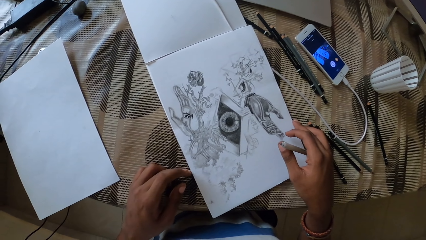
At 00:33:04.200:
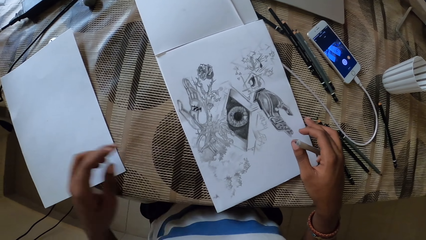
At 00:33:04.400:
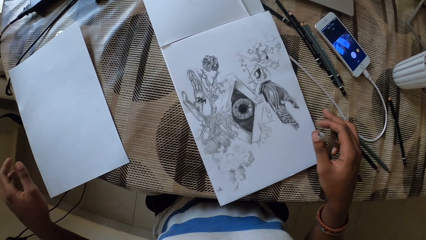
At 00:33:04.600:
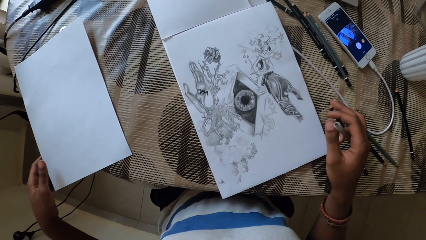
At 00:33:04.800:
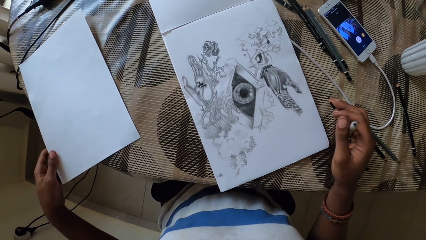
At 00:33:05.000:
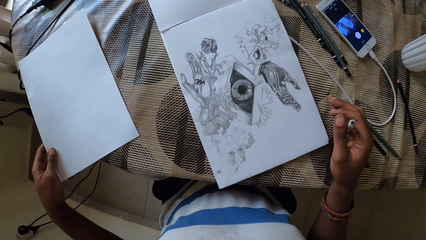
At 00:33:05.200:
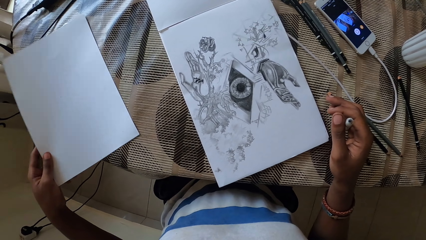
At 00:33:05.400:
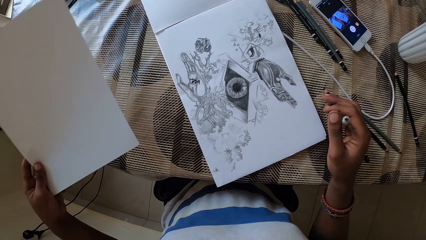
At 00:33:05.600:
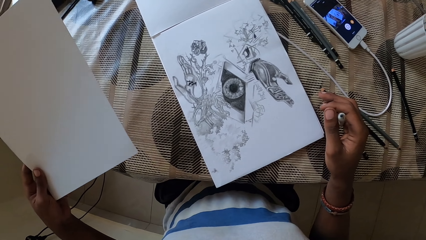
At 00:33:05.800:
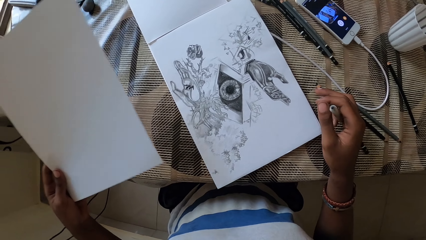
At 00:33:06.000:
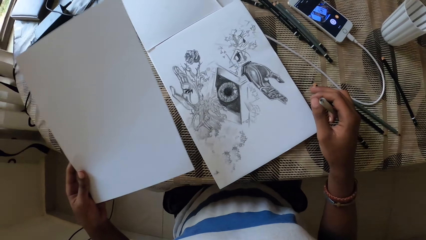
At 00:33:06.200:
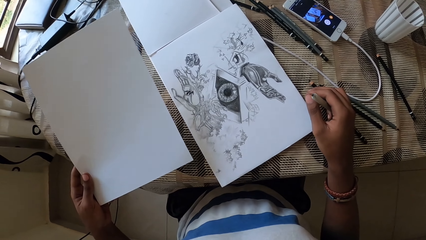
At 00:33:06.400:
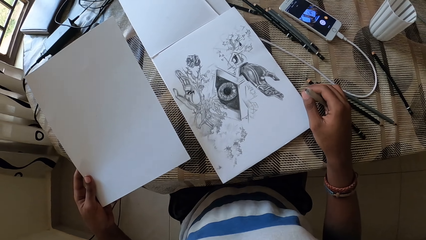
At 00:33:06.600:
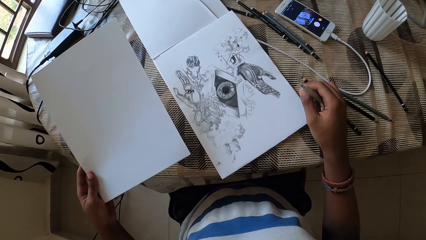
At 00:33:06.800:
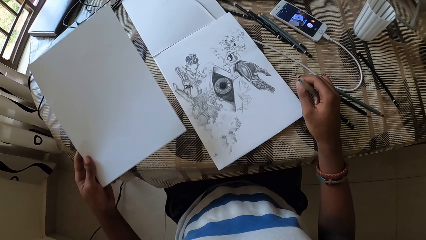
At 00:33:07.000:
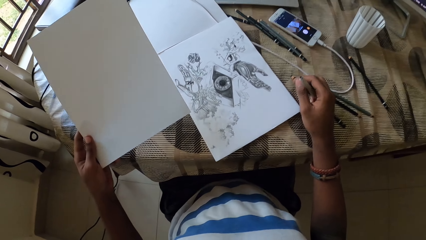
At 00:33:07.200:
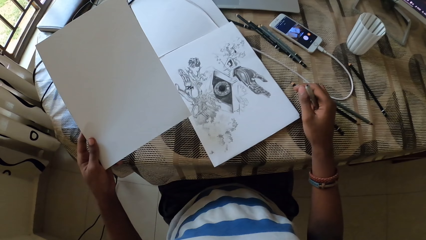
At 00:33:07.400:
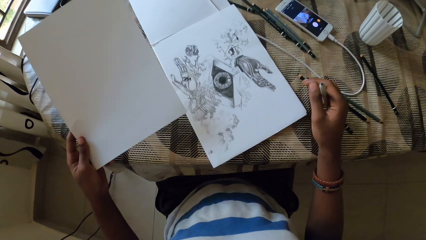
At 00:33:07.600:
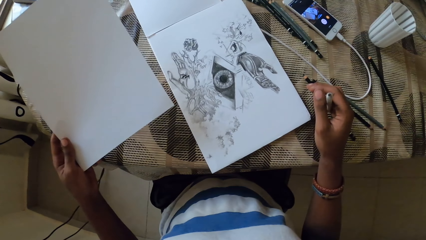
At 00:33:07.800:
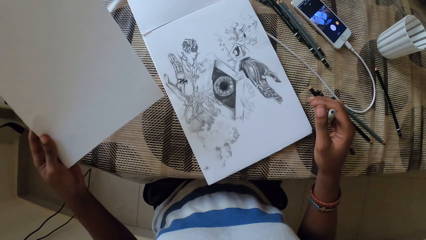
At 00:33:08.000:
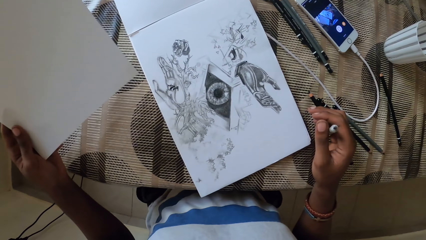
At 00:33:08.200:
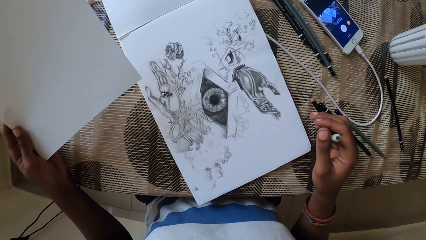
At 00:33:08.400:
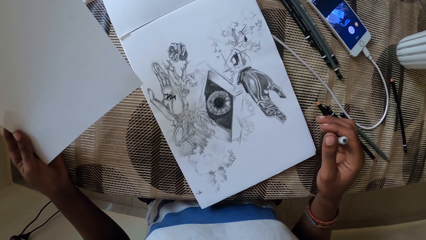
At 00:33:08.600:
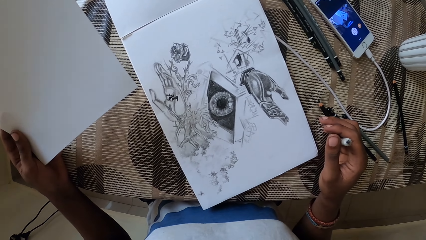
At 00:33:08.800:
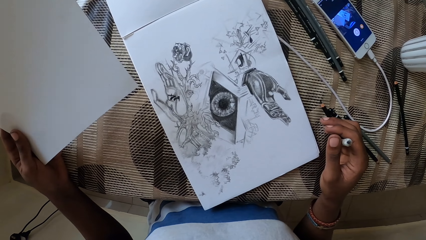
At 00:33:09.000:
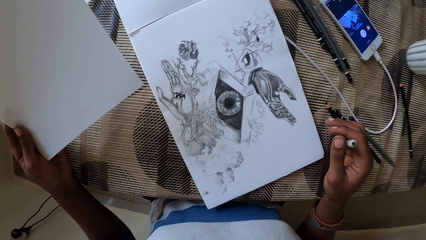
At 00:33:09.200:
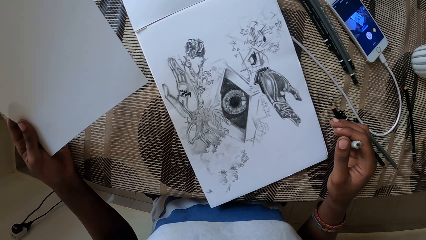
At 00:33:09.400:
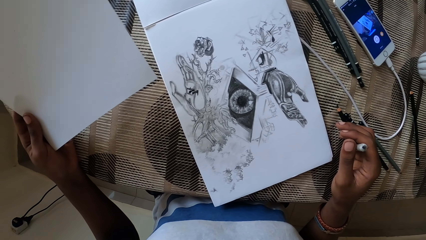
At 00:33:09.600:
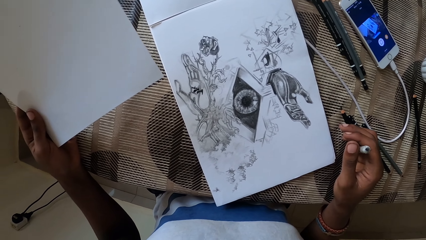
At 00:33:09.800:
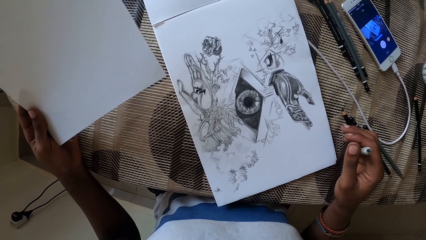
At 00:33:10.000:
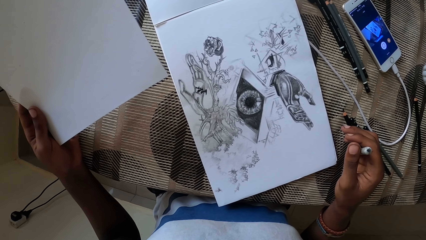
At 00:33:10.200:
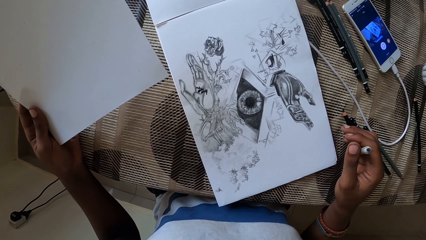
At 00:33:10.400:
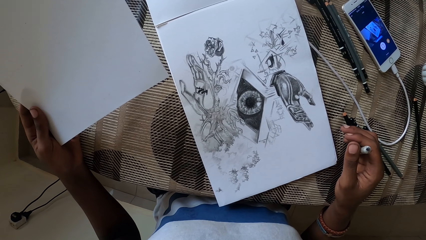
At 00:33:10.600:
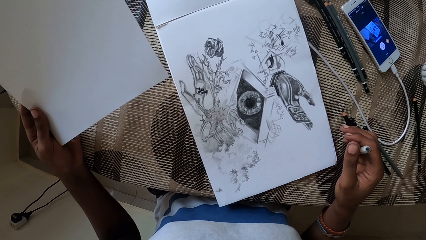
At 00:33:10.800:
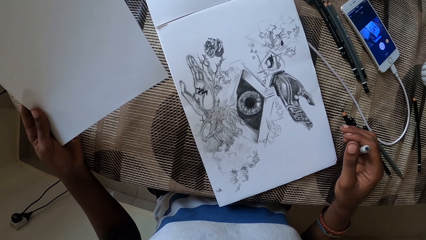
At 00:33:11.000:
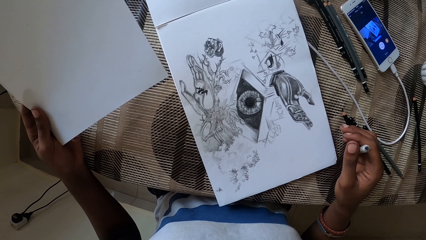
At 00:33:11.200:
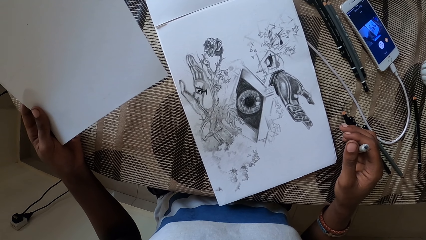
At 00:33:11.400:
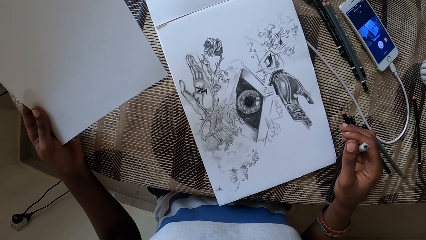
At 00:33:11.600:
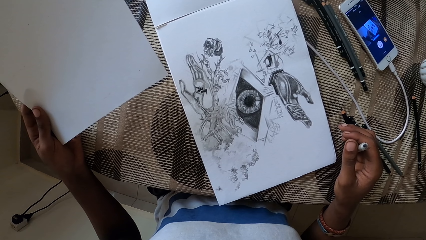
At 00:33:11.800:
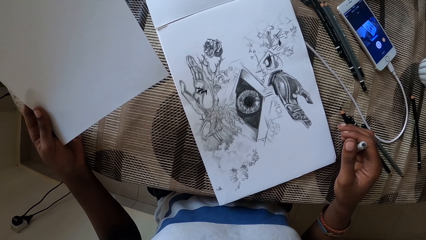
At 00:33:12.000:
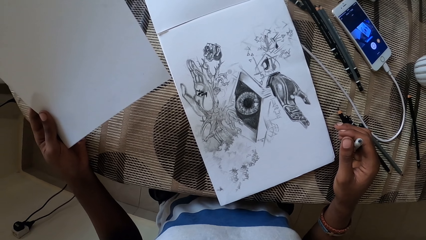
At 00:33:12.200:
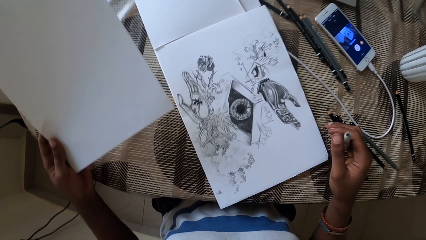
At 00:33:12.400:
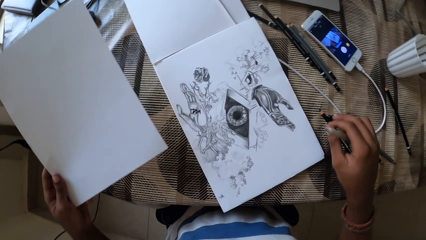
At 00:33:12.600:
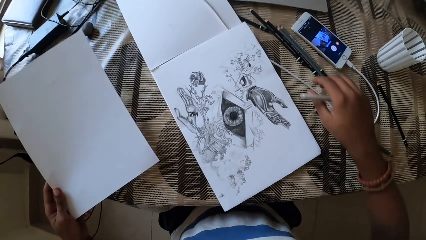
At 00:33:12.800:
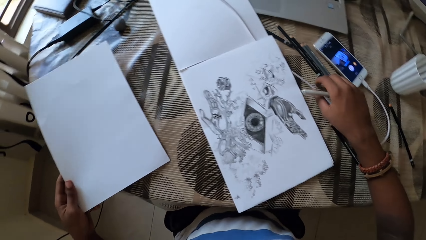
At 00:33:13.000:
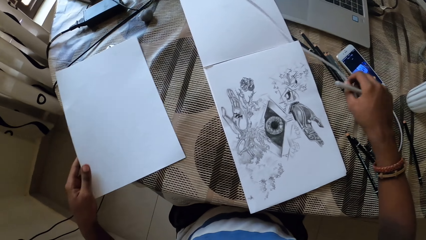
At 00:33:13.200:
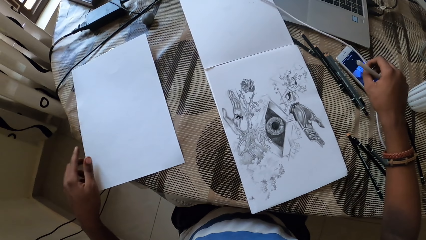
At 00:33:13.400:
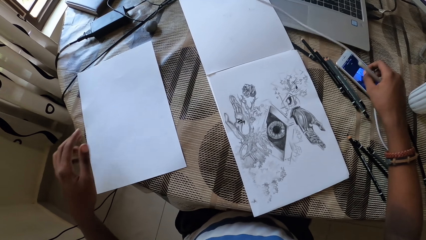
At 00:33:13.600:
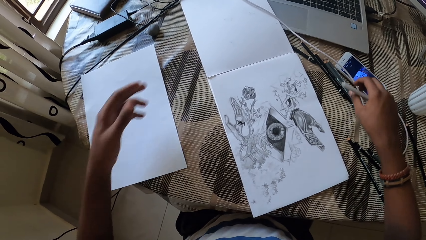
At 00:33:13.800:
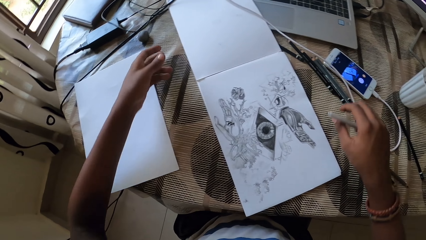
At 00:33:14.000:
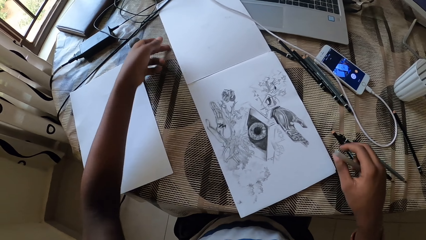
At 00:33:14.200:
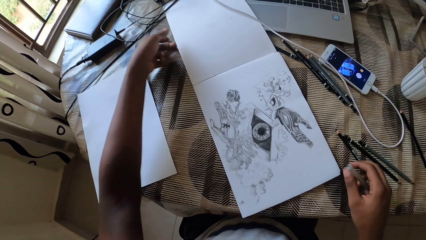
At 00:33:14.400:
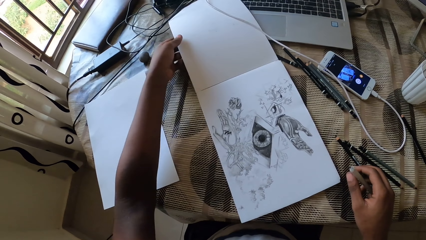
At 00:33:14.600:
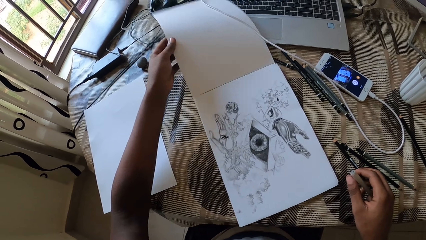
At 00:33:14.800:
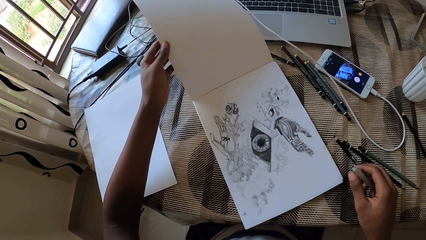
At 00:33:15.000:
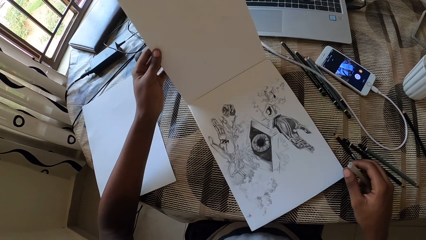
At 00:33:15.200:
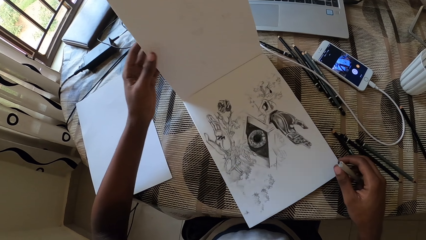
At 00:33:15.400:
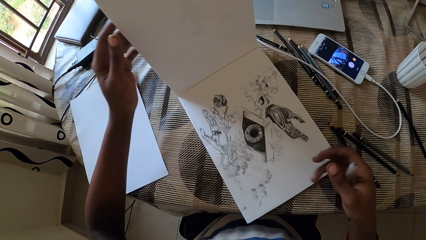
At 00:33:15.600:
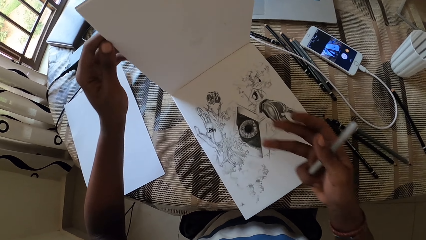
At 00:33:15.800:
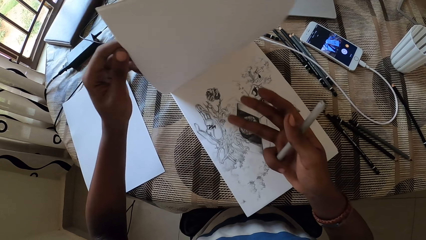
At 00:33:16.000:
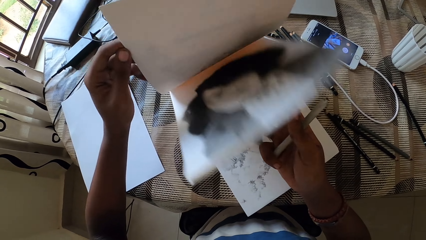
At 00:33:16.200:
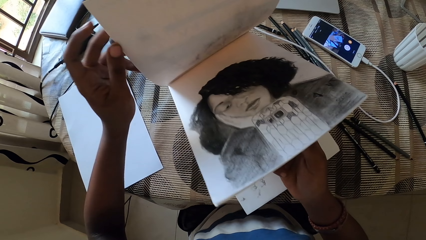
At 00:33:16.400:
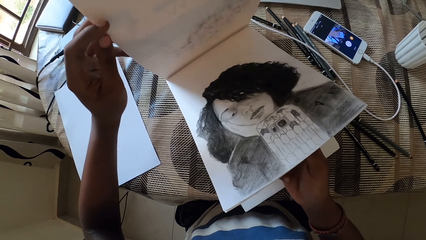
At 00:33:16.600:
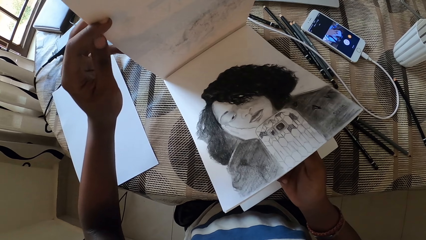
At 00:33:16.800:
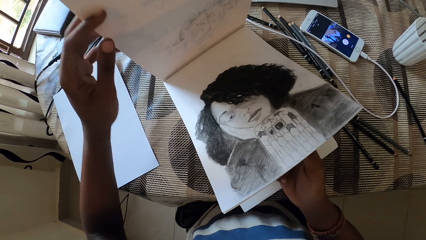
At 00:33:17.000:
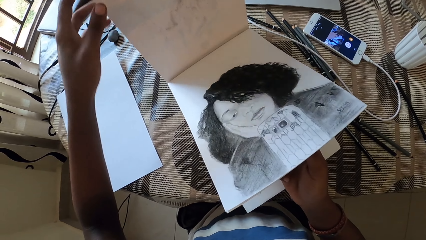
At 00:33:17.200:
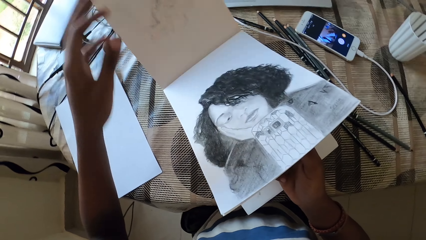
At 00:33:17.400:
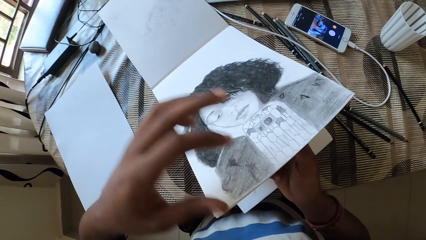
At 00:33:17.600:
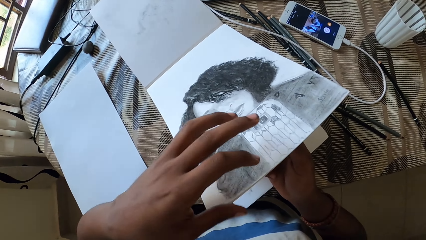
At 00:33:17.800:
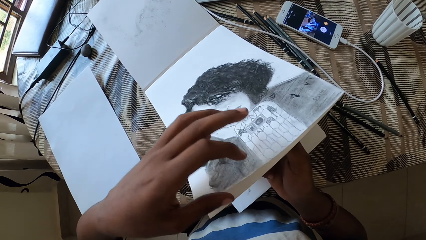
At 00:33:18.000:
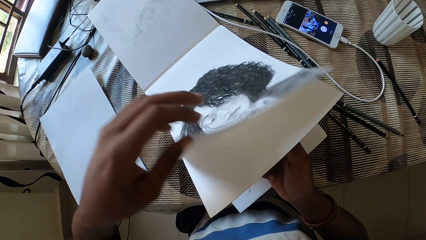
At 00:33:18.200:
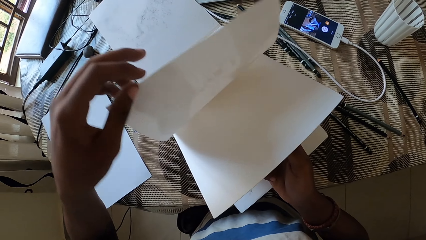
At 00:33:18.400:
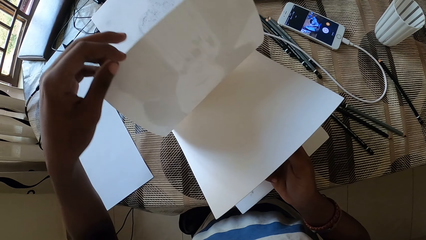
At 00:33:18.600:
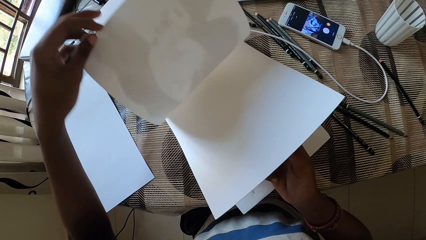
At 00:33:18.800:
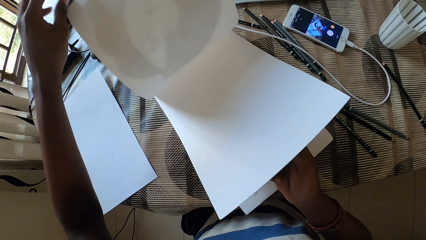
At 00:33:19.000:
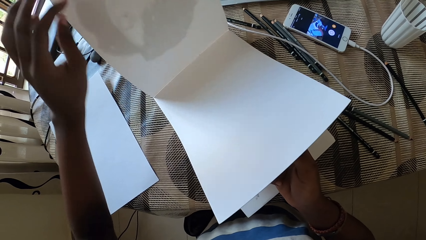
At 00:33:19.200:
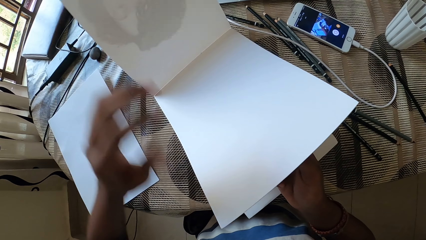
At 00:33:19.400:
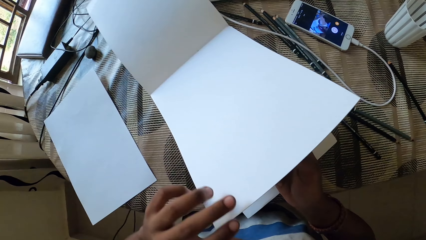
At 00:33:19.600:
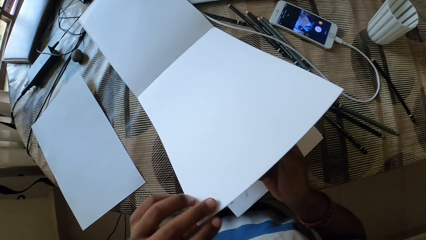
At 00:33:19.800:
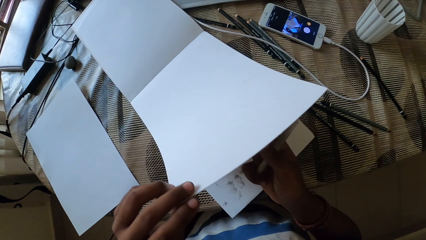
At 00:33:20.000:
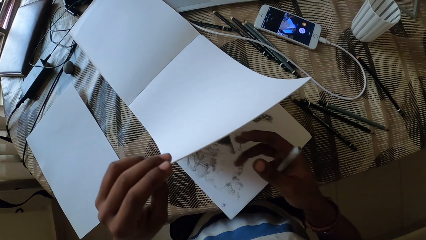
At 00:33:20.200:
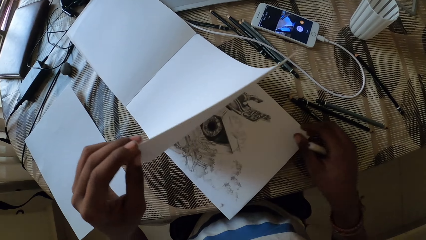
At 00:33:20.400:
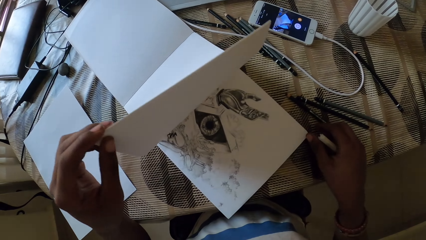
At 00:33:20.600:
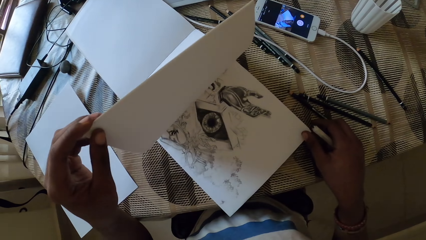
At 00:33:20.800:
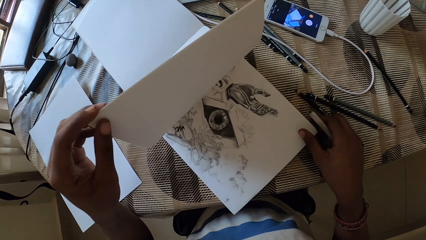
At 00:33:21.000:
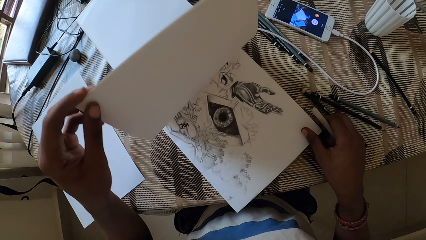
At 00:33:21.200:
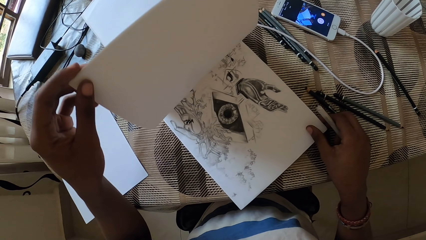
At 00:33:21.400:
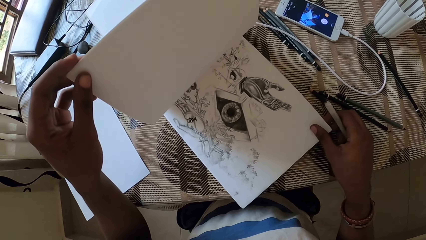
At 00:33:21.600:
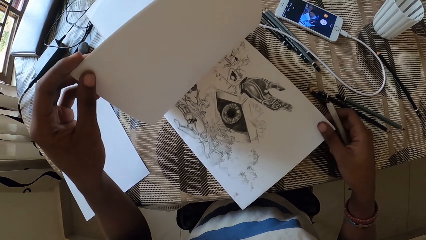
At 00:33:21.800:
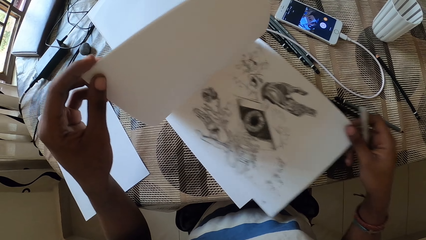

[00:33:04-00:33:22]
The camera wearer picks the paper on the table. They place the paper on the table. They move the cable on the table. They hold a wire. They lift the book on the table. They flip the page of the book. They flip the page of the book again.
